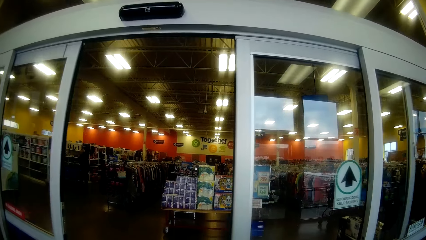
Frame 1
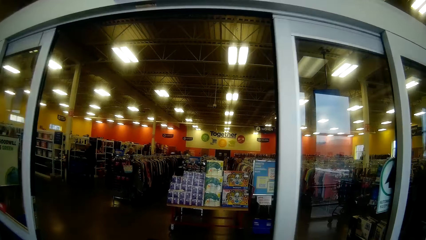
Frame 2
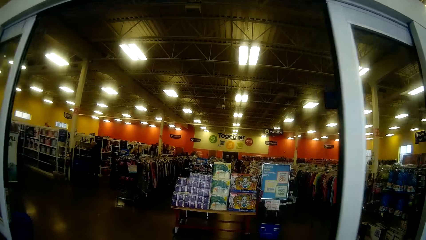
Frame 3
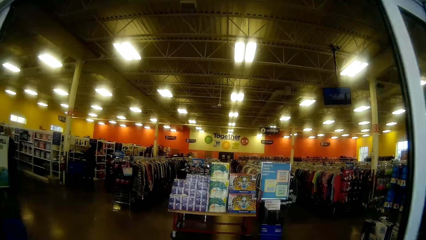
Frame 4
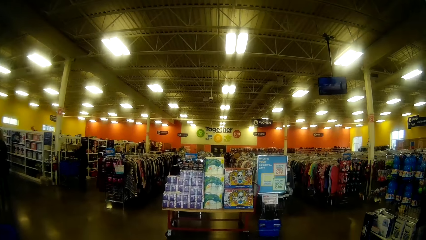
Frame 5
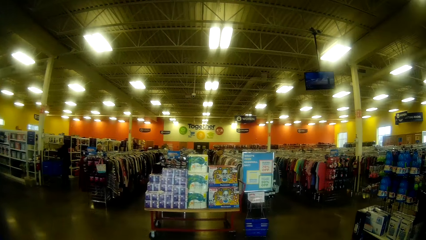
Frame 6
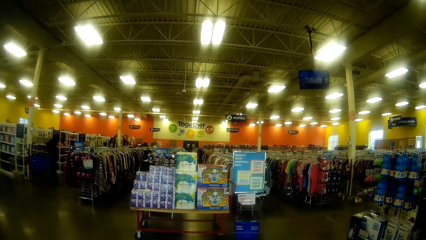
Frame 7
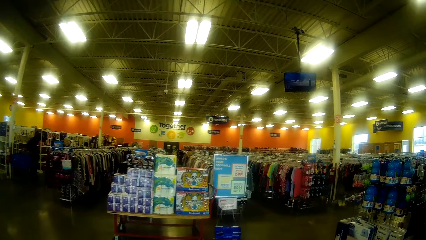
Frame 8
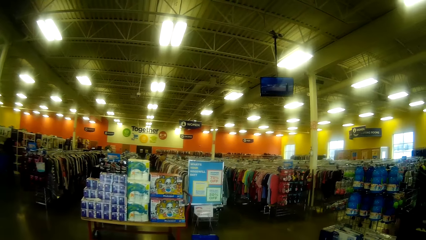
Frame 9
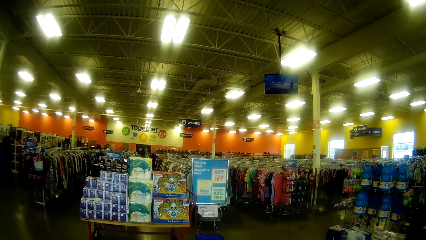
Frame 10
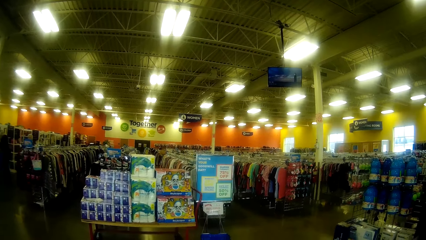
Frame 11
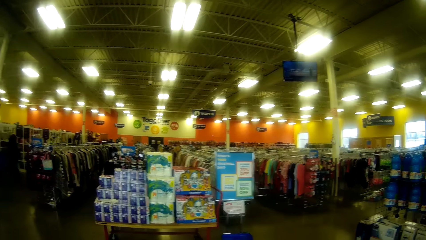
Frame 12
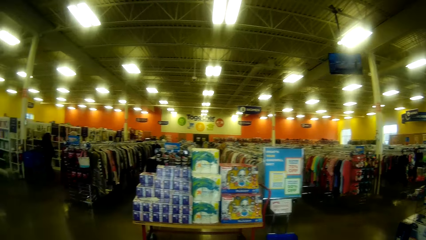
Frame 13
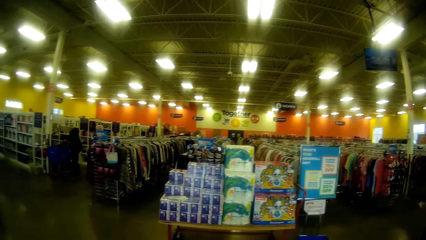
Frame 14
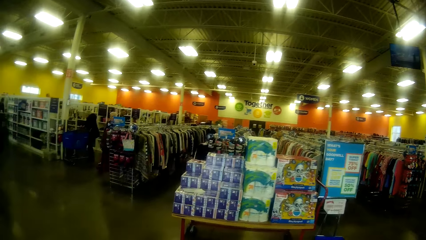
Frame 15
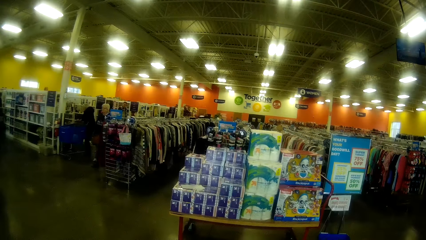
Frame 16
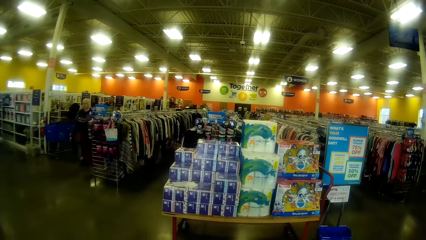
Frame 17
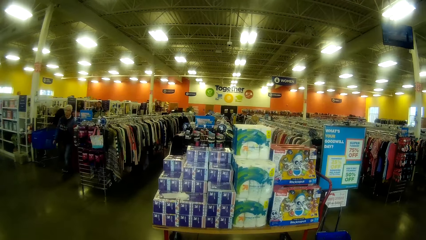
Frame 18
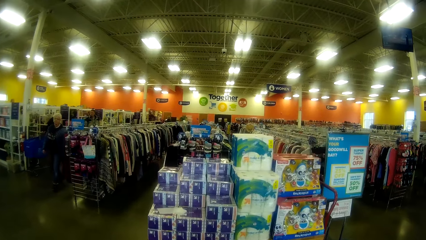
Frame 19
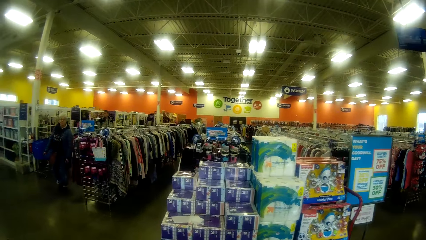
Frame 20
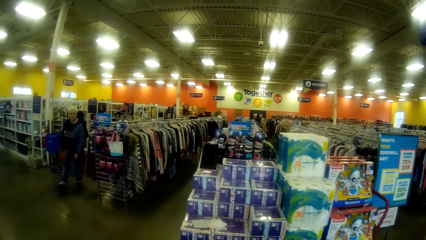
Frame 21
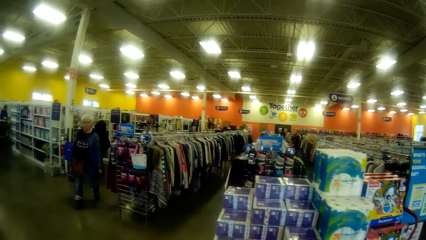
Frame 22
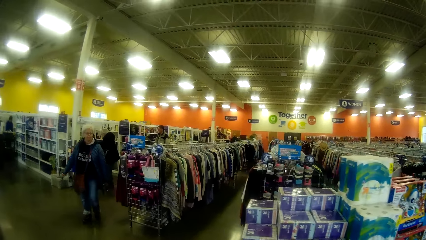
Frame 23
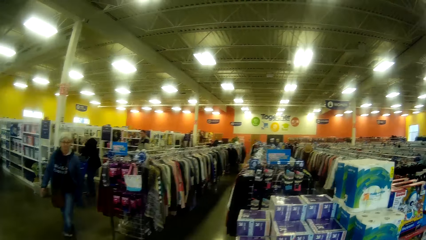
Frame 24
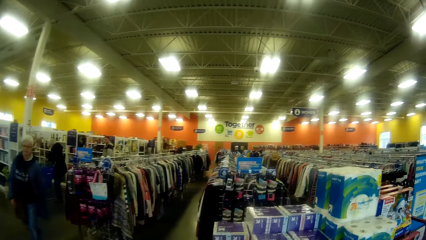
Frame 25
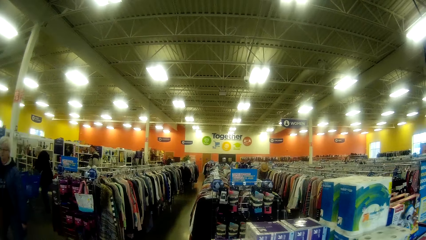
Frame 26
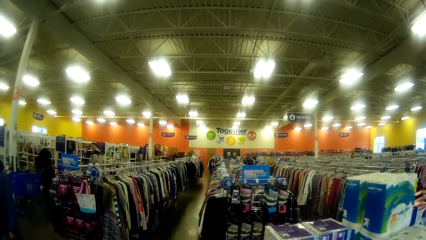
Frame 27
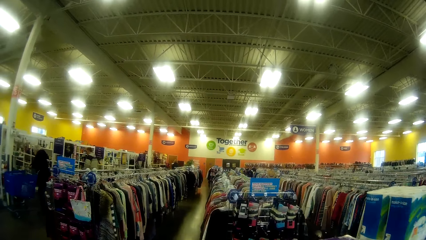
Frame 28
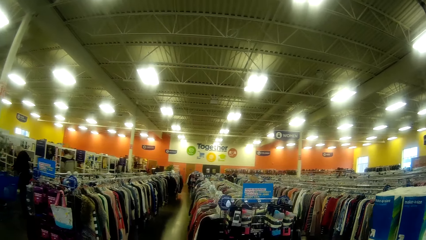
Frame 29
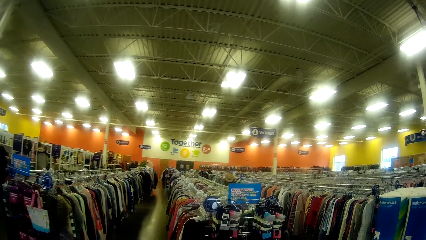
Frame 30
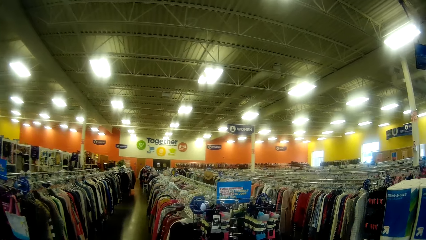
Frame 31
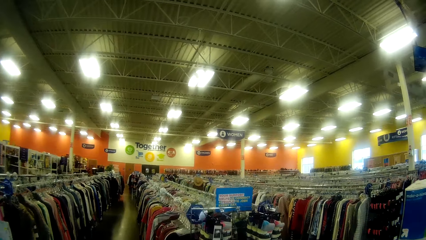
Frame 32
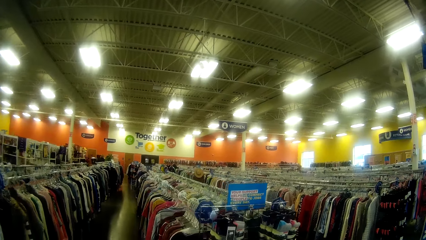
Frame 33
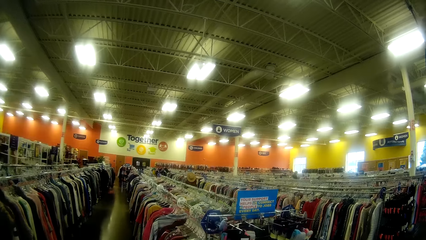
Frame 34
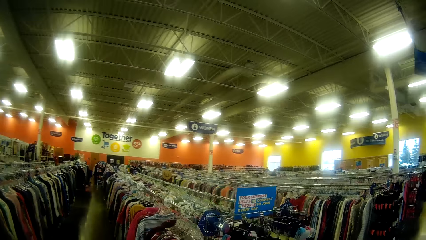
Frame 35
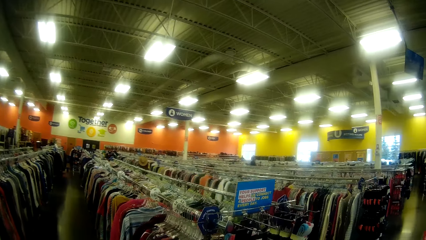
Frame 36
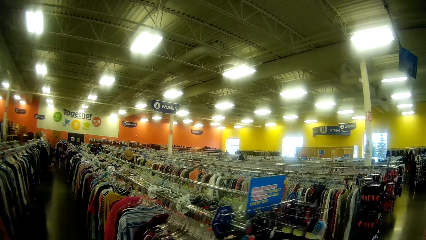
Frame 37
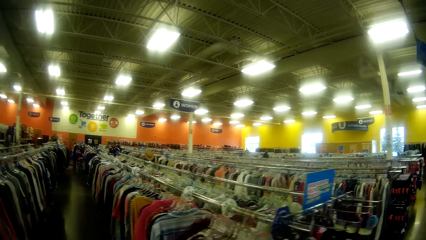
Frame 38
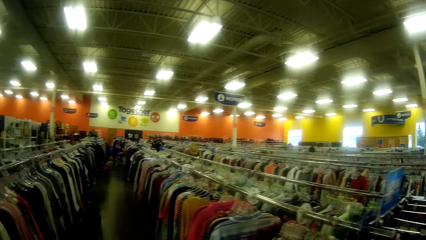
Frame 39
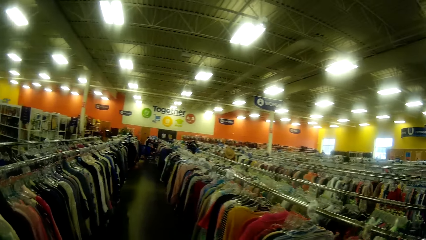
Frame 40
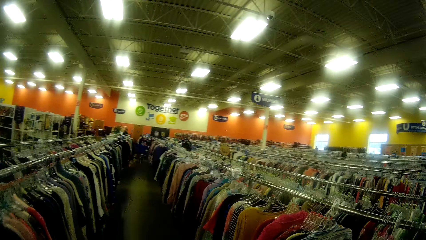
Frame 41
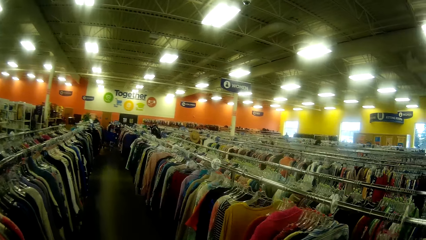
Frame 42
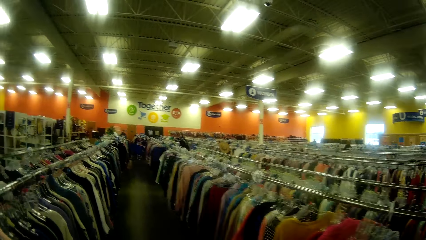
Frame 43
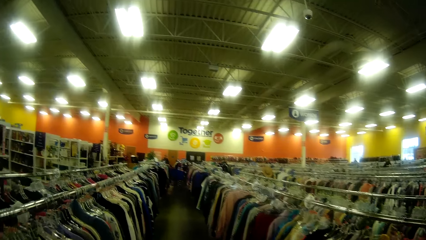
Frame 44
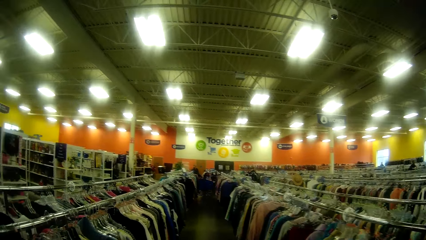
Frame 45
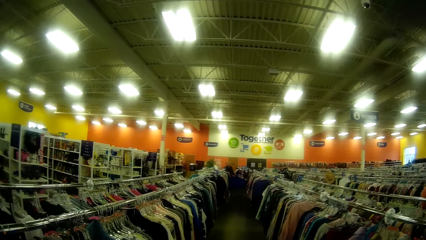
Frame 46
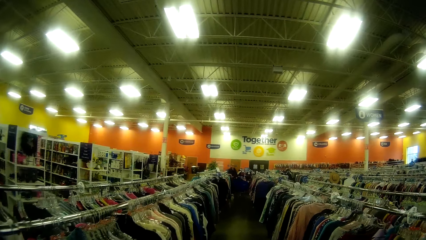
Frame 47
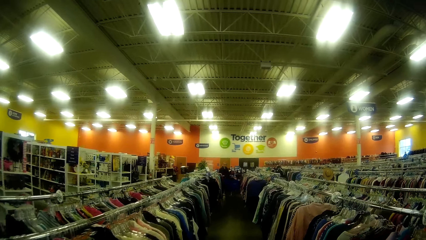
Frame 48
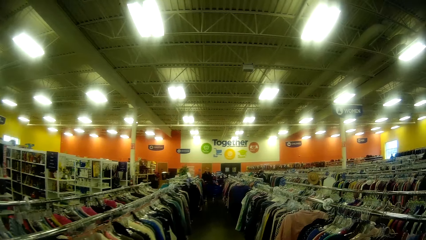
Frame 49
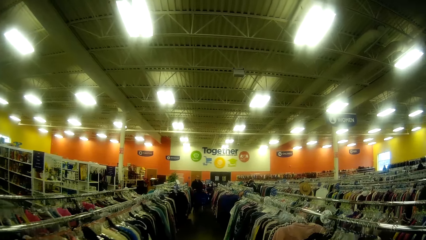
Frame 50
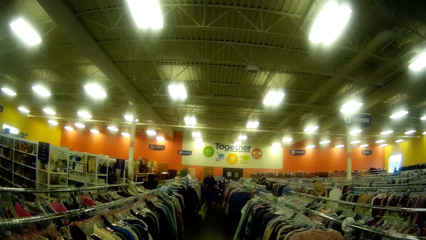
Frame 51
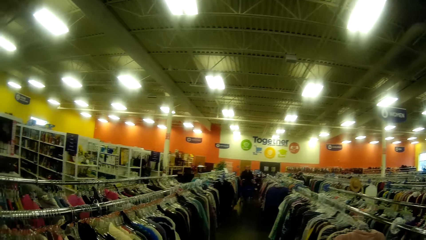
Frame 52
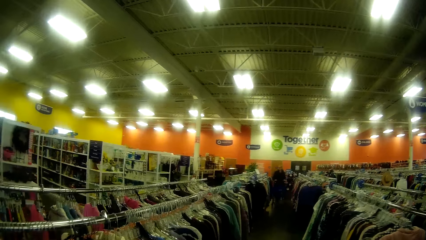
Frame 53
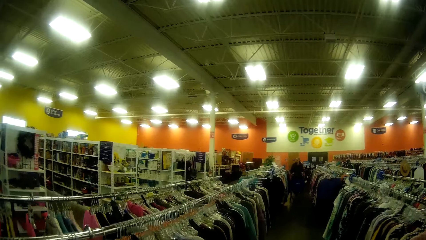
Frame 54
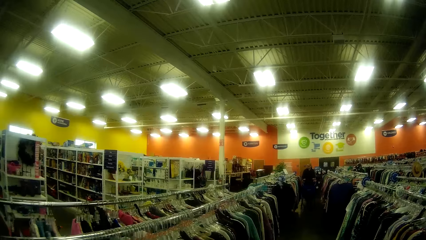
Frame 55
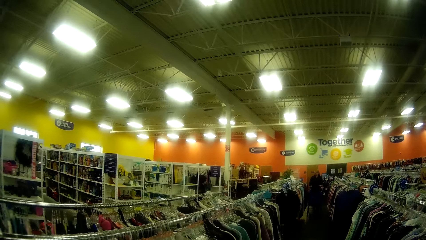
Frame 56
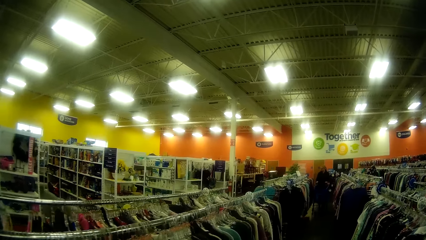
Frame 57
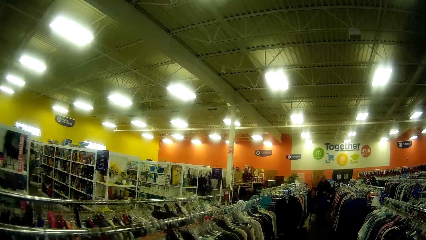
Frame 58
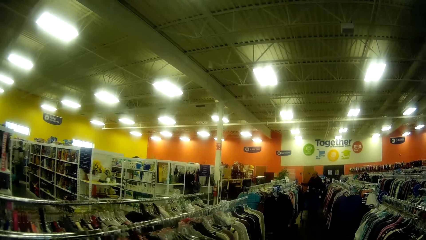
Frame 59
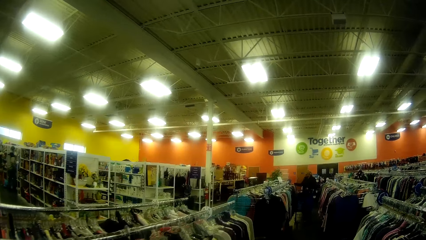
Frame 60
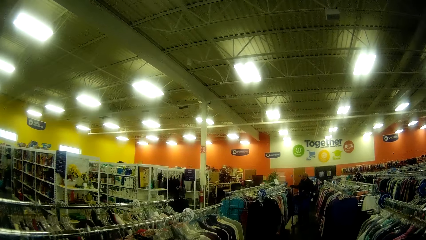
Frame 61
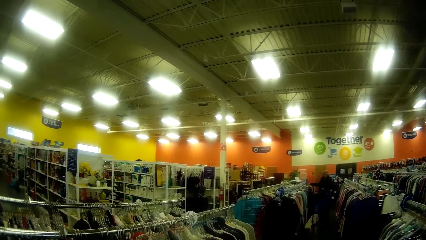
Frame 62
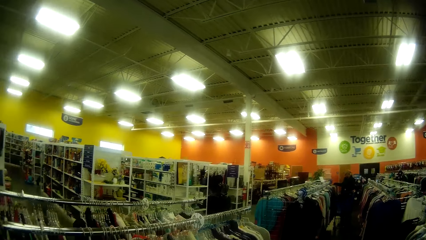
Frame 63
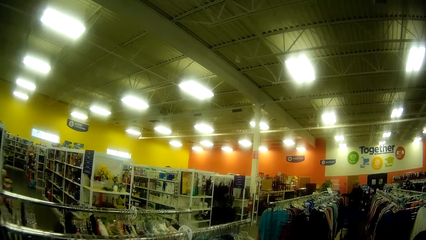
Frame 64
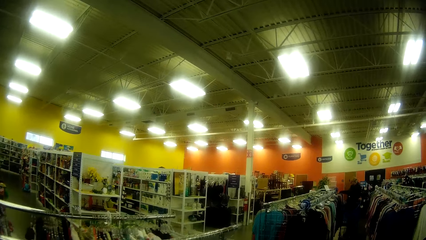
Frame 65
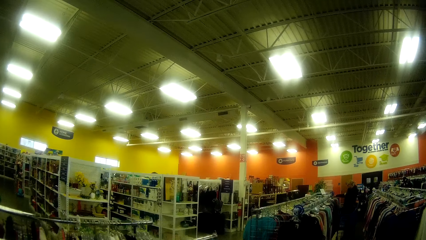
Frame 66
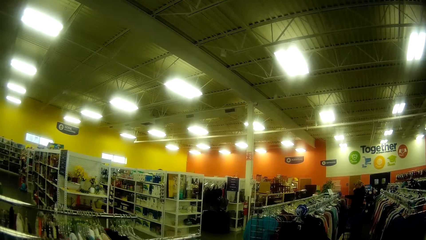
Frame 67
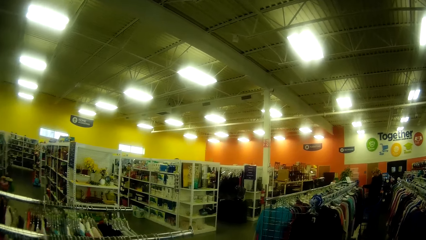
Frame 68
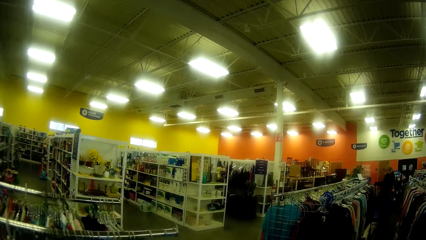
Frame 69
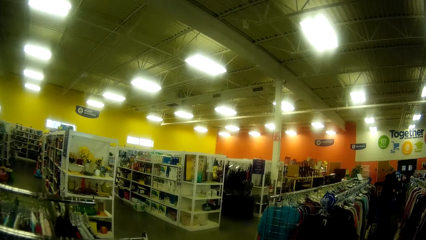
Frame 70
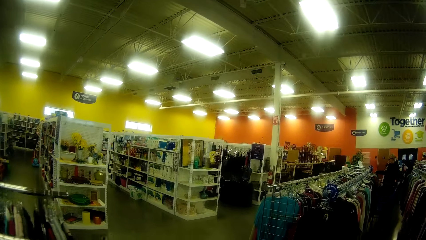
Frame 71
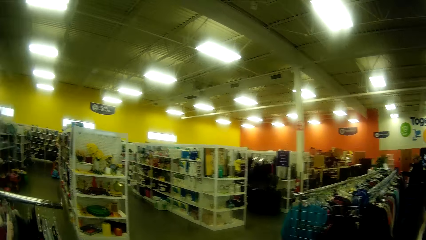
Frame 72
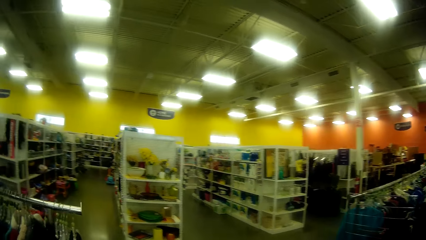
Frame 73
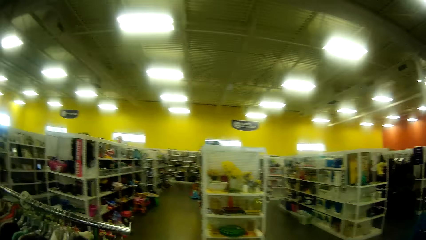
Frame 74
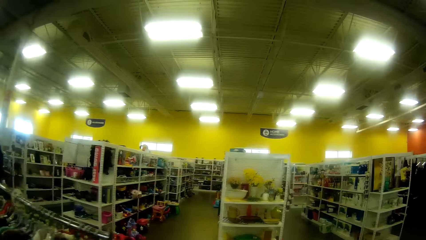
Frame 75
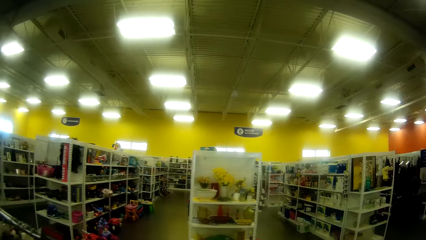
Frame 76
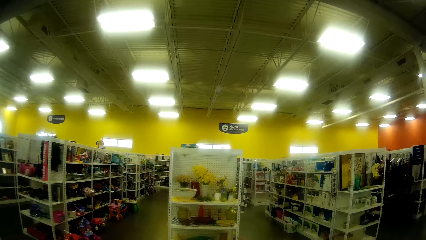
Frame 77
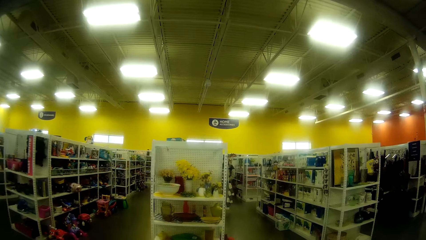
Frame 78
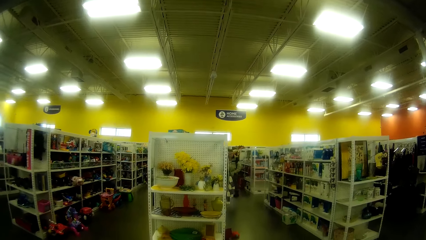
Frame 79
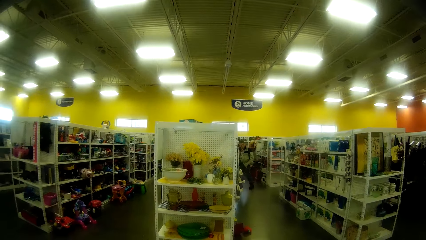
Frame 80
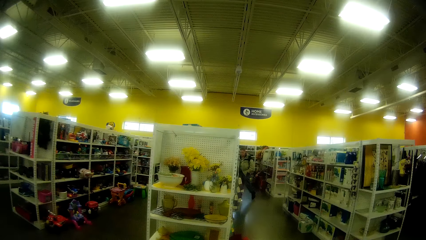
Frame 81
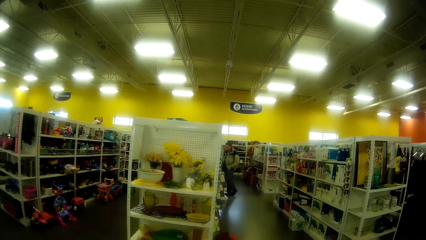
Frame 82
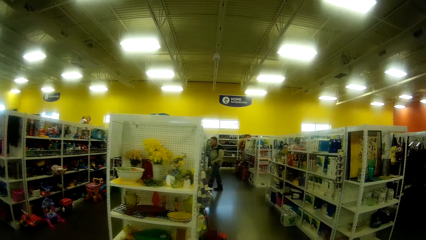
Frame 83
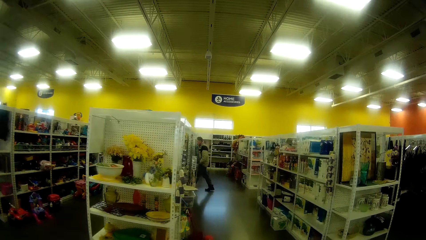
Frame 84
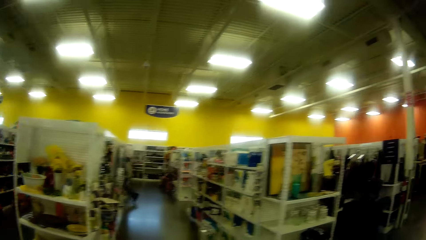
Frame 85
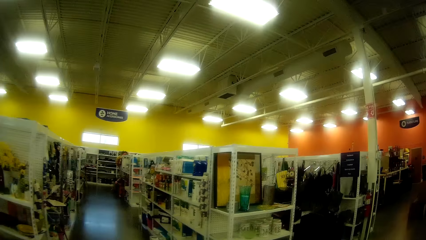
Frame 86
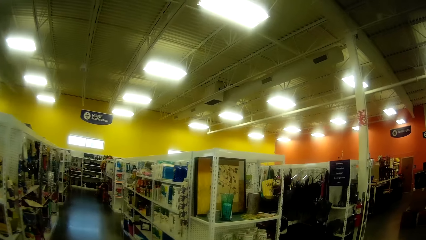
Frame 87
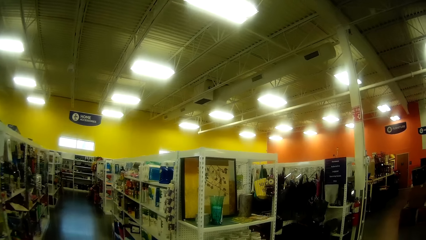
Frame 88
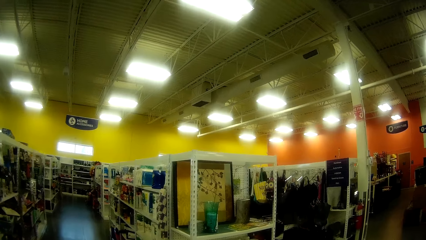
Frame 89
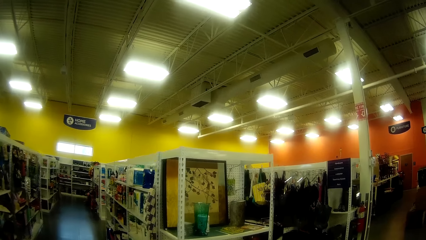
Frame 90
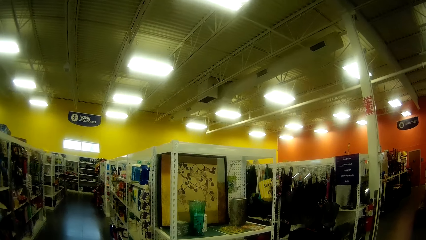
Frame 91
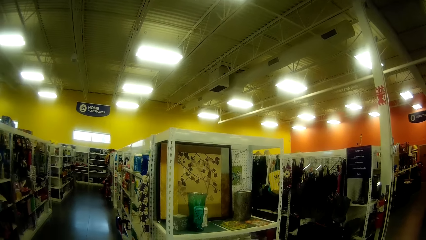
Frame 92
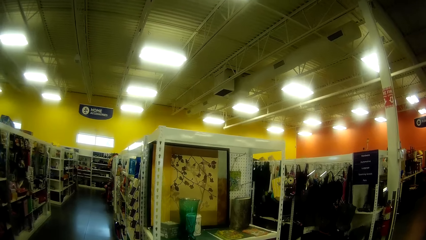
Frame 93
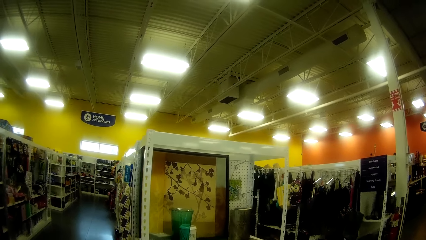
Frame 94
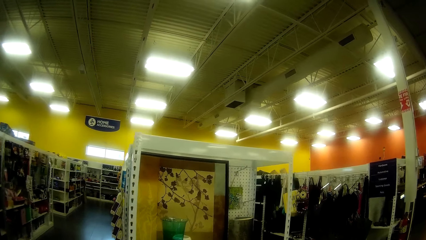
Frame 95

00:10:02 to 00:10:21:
The camera wearer walks. They enter a hypermarket.
